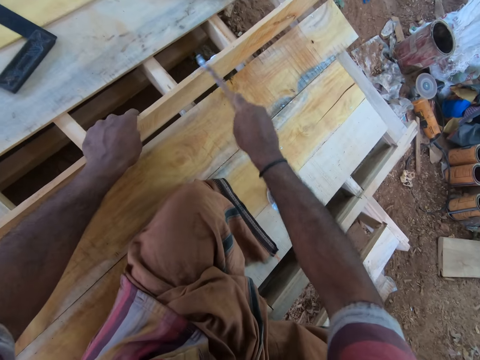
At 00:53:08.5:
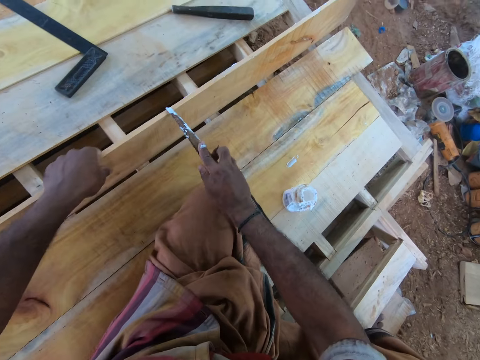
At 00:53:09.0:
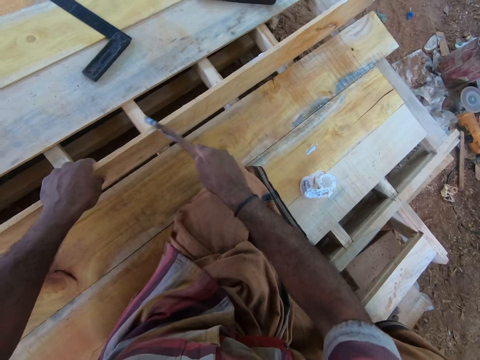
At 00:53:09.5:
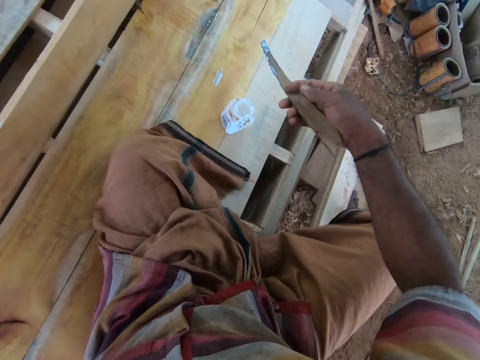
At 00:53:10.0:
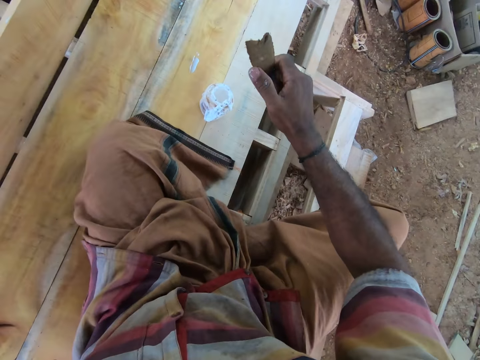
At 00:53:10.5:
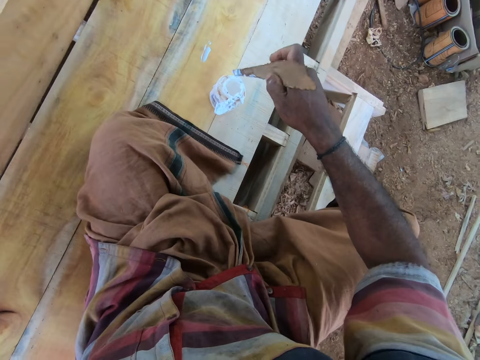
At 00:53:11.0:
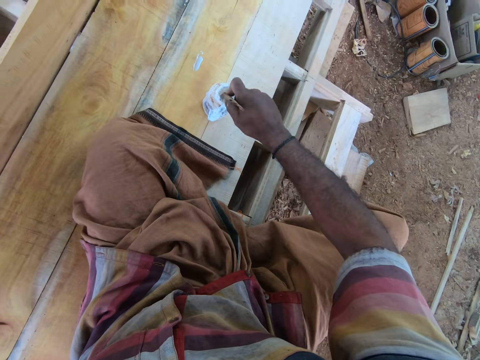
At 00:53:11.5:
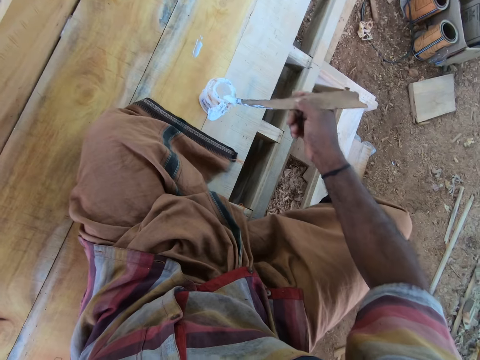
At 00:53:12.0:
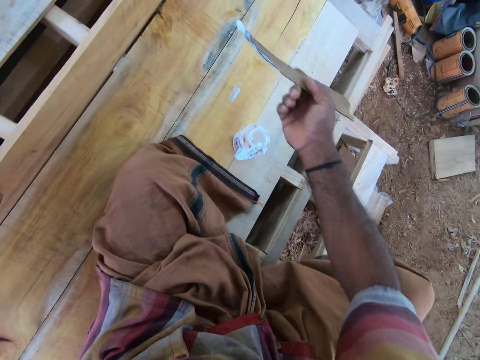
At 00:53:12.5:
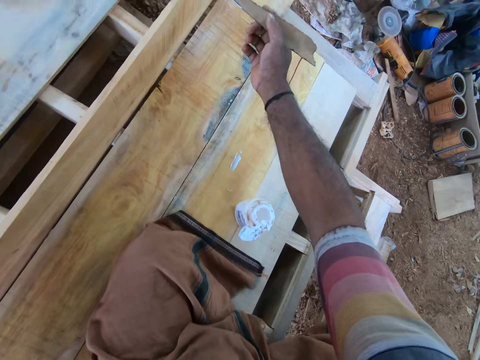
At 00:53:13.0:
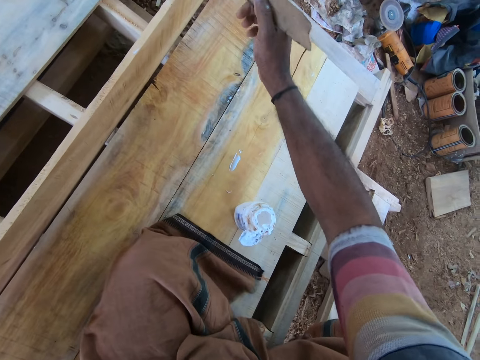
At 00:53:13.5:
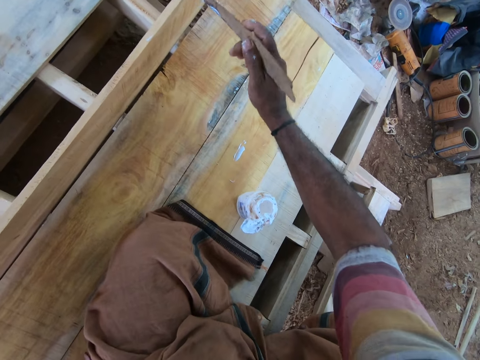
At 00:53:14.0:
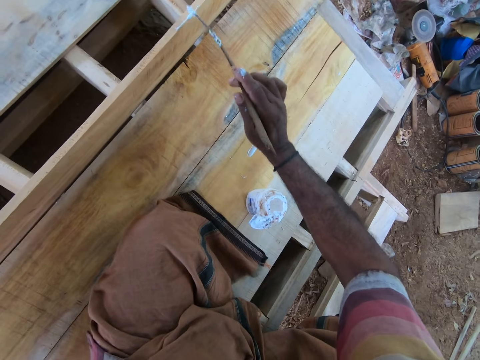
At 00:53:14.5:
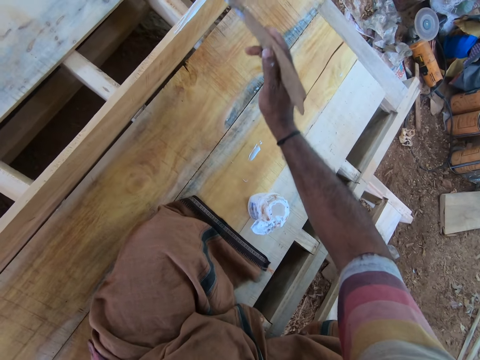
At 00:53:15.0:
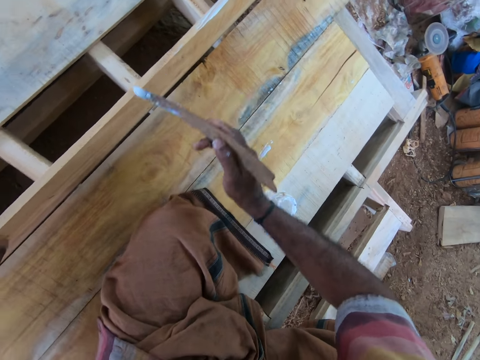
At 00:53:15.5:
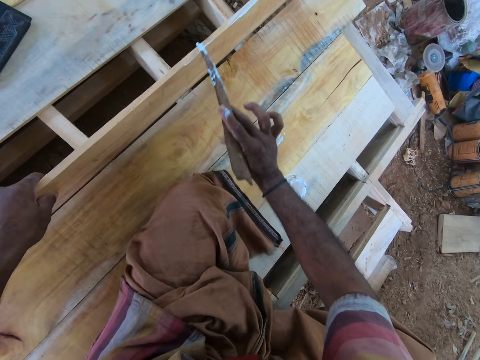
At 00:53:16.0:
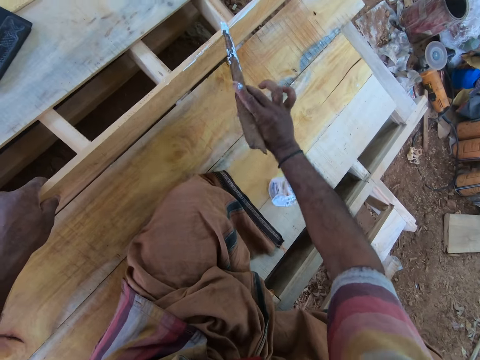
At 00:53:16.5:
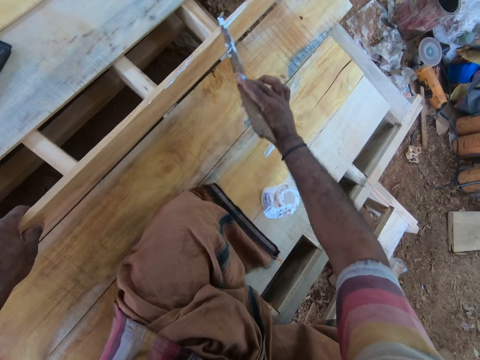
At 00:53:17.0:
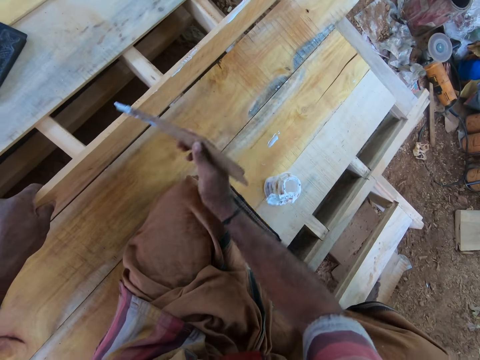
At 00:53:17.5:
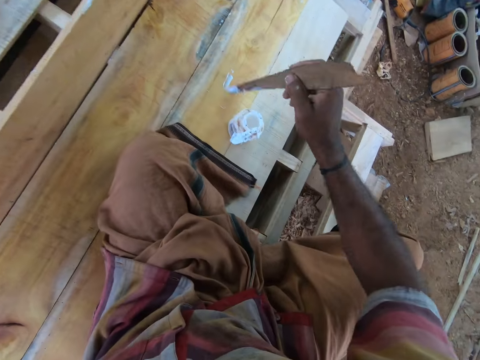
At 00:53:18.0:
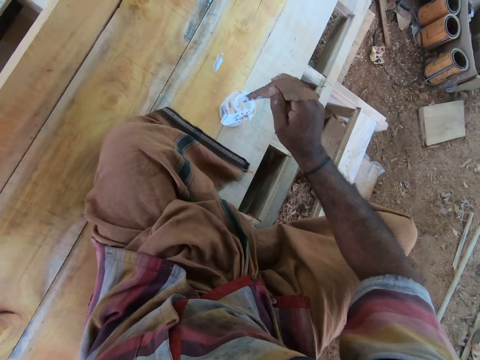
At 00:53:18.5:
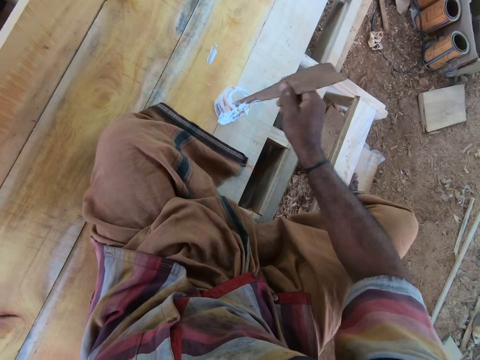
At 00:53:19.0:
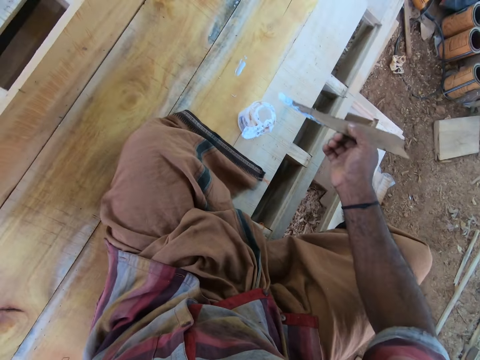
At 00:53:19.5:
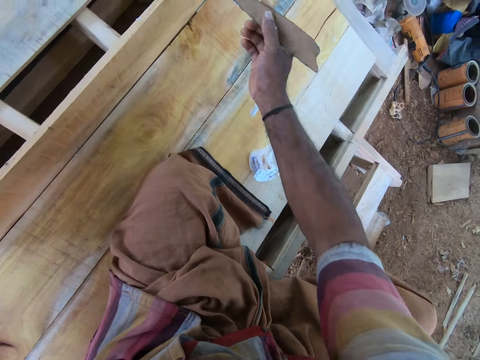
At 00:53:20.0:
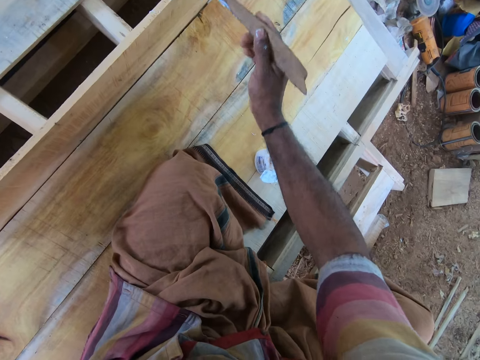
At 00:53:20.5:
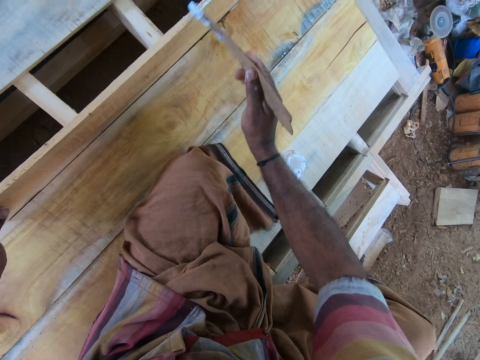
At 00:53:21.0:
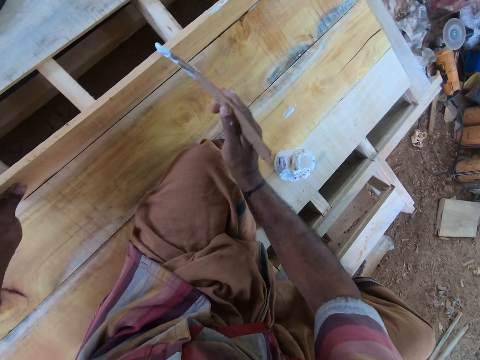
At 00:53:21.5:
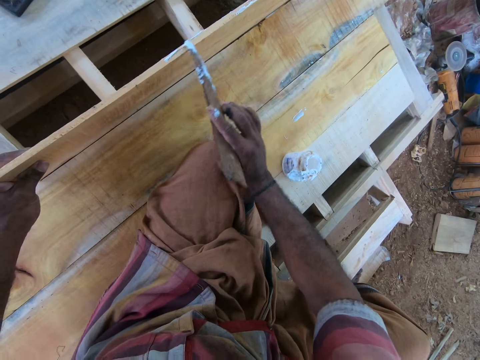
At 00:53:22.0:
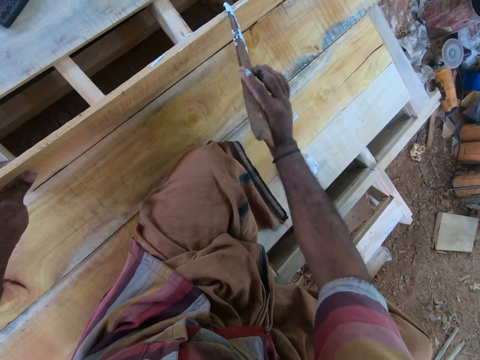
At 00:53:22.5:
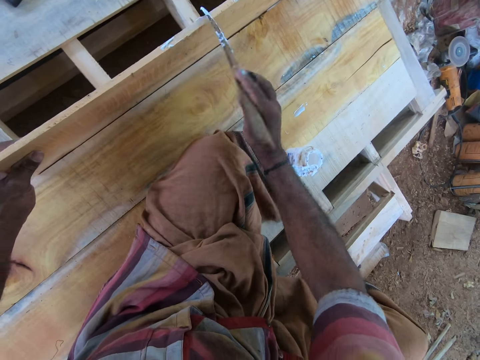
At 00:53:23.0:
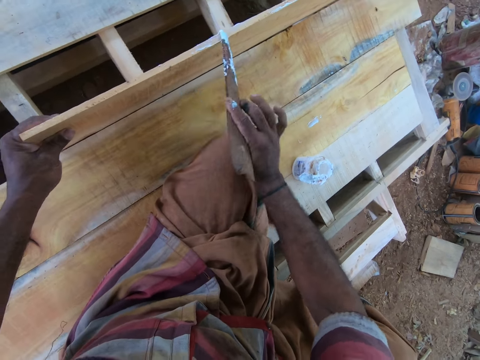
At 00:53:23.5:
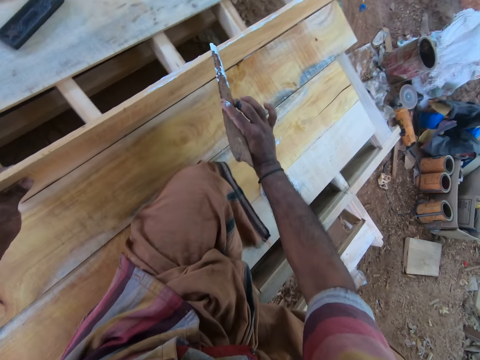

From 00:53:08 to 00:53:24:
The camera wearer takes glue from the glue container with the piece of wood in his right hand. He applies the glue on the plank with the piece of wood in his right hand. He takes glue from the glue container with the piece of wood in his right hand. He applies the glue on the plank with the piece of wood in his right hand.

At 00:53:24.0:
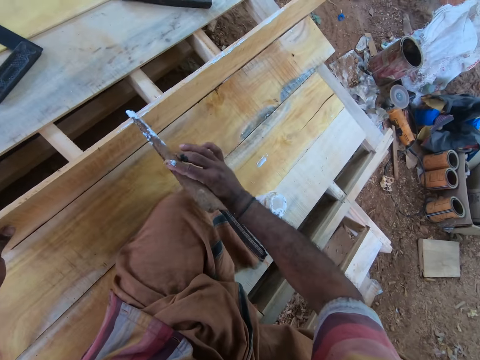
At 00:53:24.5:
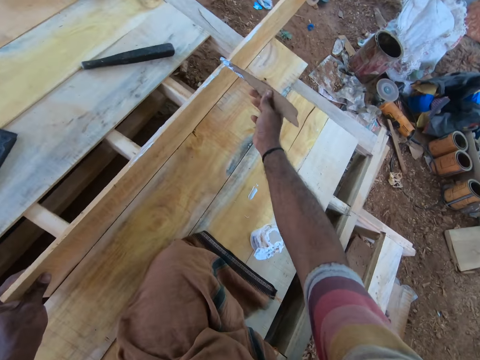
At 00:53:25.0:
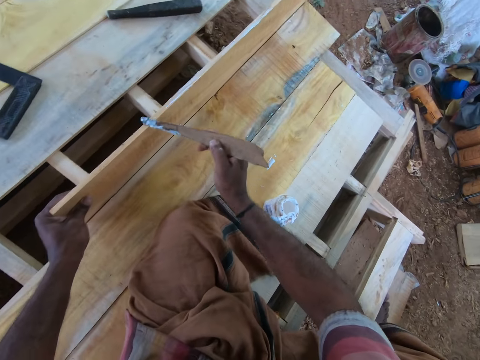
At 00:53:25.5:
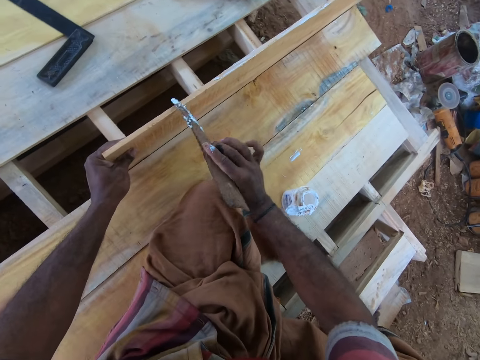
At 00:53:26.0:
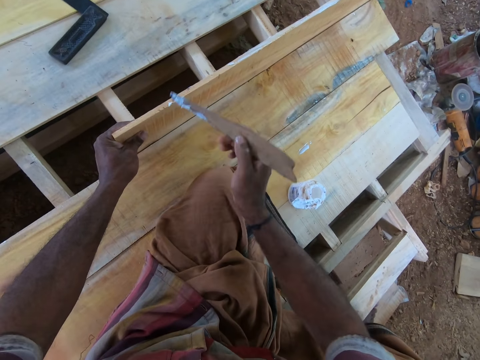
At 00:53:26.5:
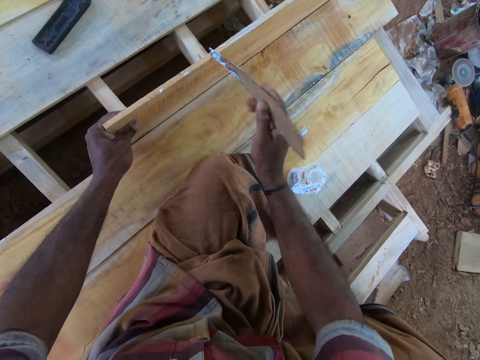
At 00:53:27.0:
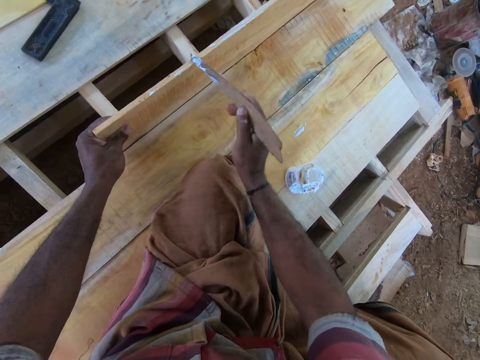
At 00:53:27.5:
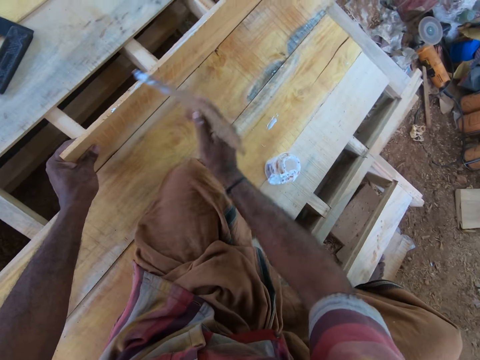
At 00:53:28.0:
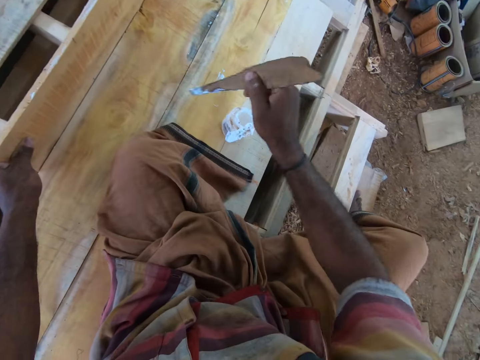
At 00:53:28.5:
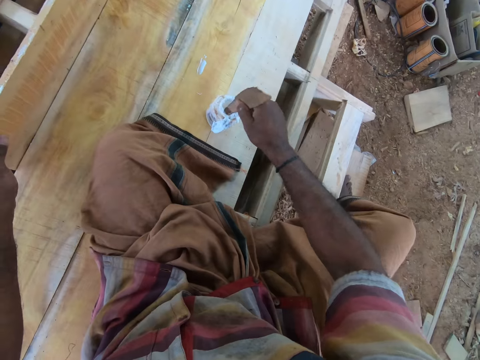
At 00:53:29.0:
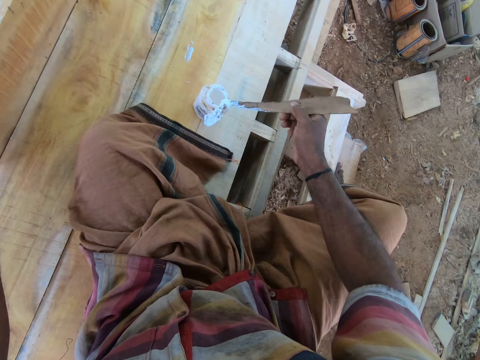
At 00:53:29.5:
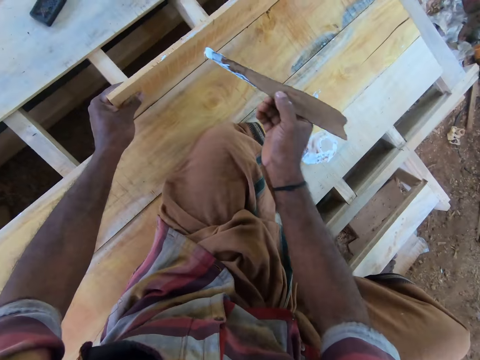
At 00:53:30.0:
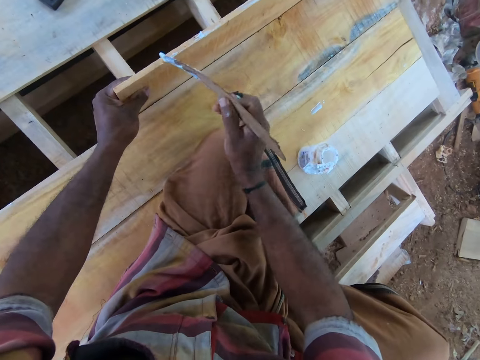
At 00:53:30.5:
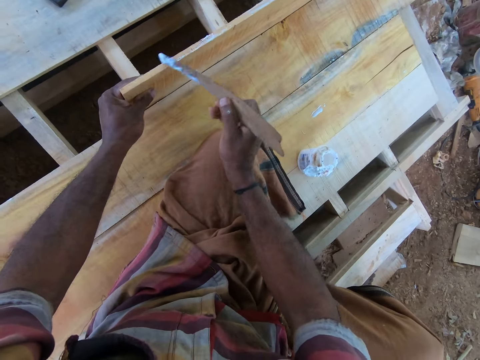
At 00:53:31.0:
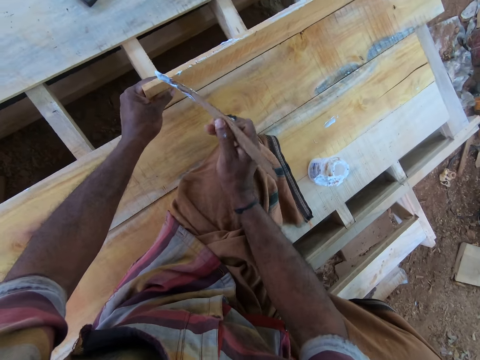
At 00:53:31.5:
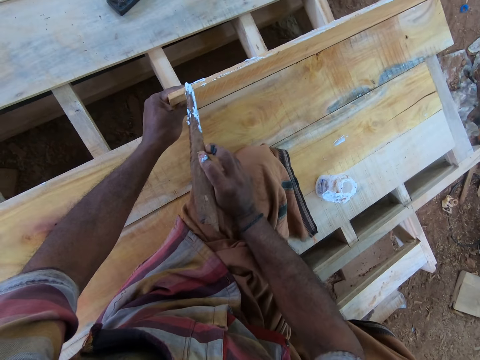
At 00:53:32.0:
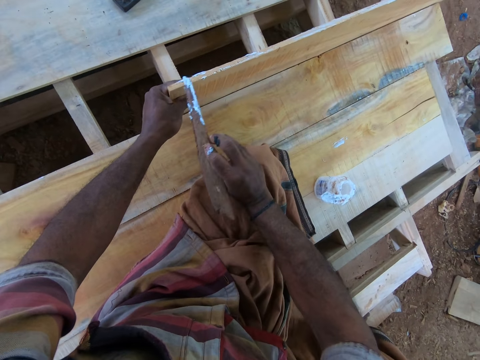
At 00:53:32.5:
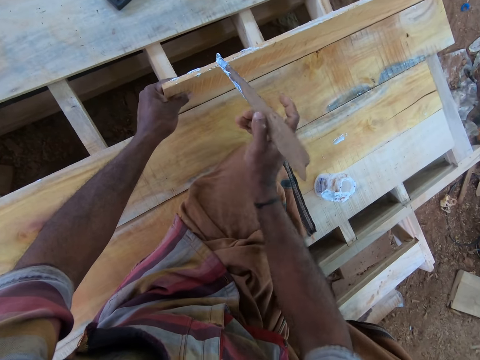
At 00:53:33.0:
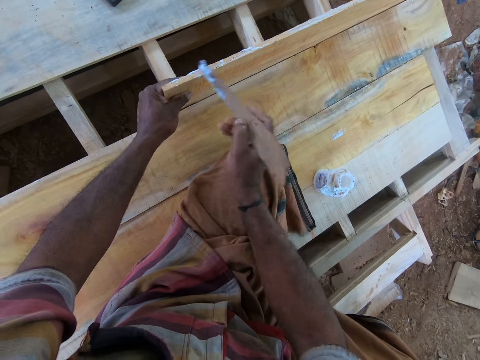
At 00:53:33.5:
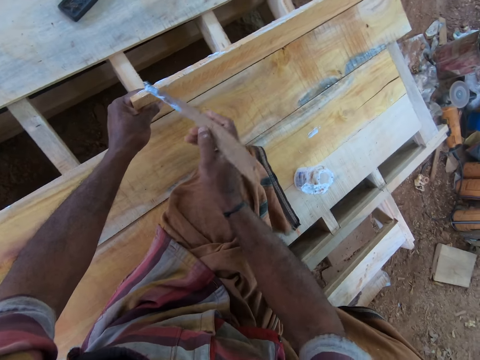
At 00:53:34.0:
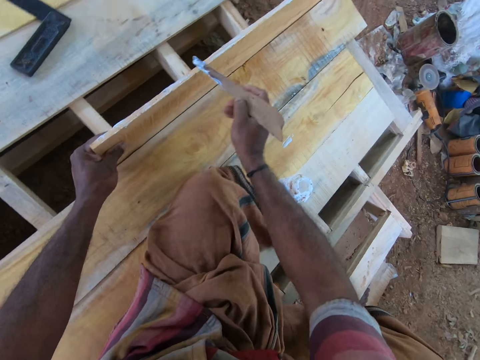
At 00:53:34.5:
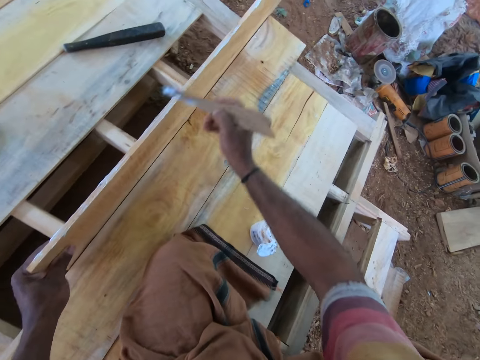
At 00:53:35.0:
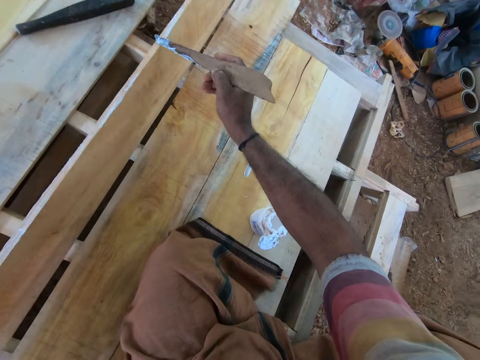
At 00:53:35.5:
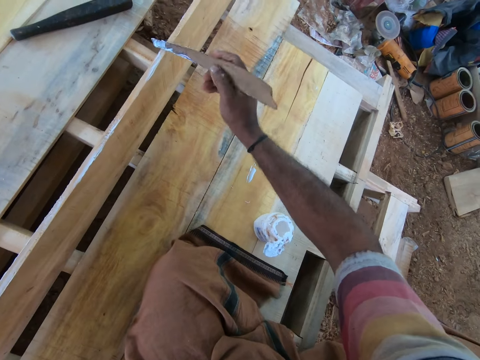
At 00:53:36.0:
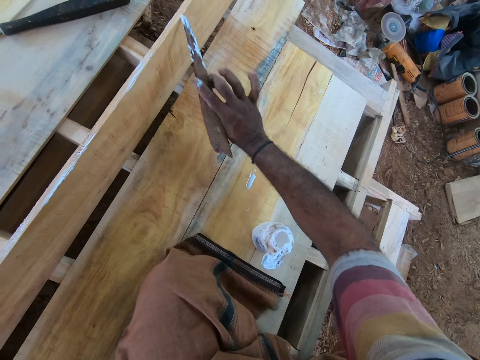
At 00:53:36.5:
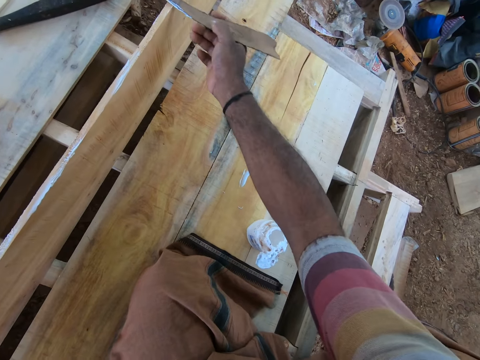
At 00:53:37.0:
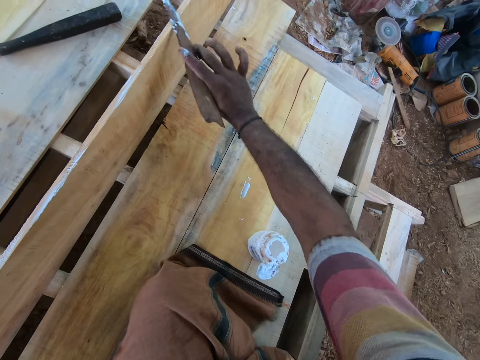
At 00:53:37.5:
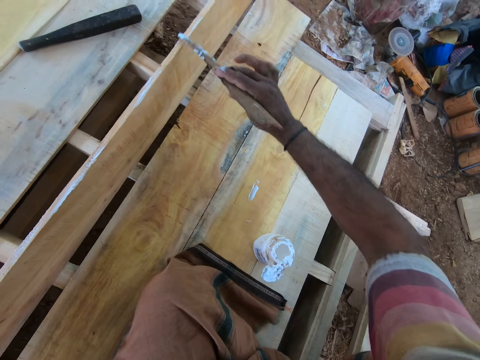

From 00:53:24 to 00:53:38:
The camera wearer takes glue from the glue container with the piece of wood in his right hand. He applies the glue on the plank with the piece of wood in his right hand. He moves the plank on the wood pallet with his left hand.
